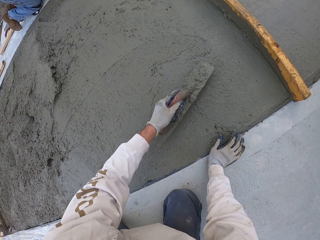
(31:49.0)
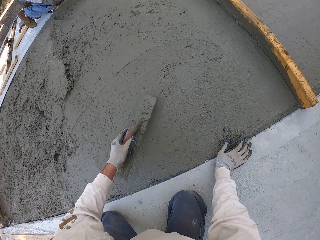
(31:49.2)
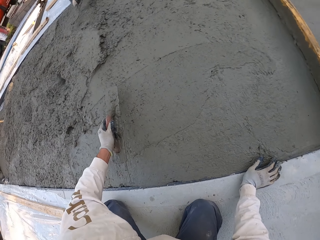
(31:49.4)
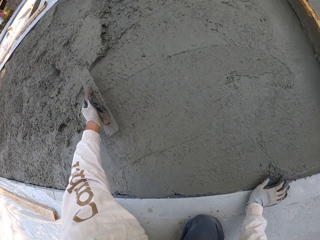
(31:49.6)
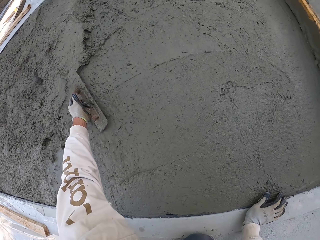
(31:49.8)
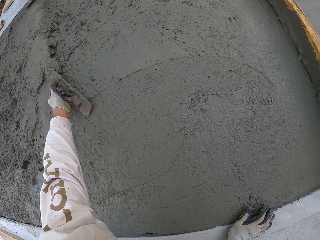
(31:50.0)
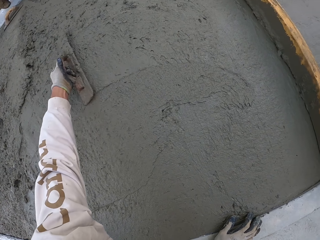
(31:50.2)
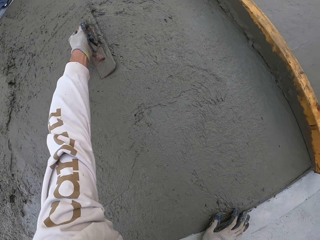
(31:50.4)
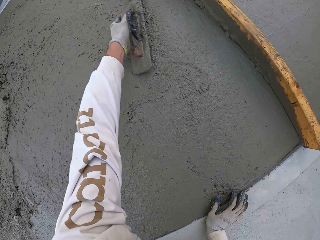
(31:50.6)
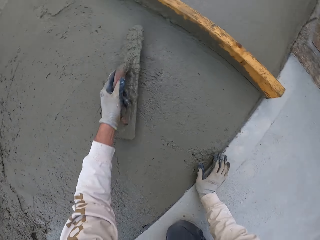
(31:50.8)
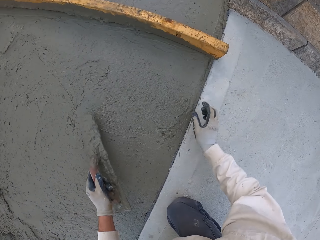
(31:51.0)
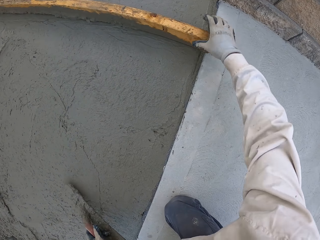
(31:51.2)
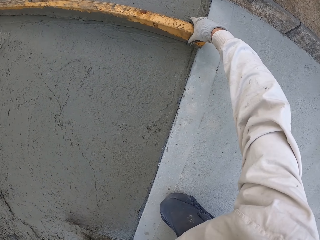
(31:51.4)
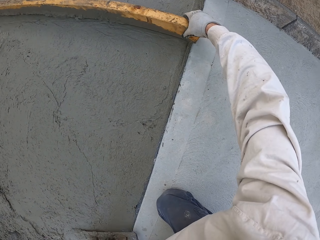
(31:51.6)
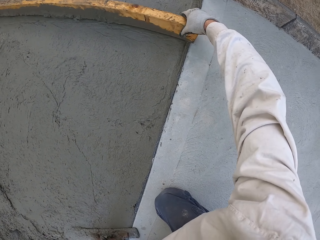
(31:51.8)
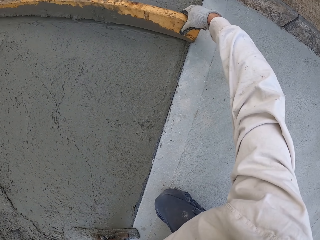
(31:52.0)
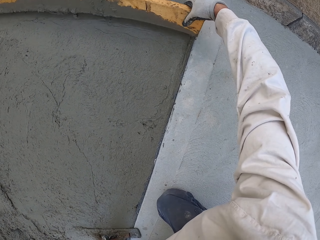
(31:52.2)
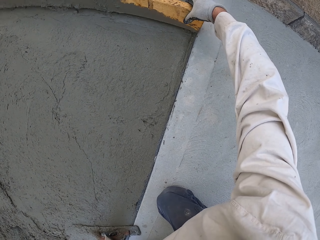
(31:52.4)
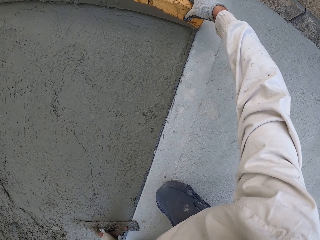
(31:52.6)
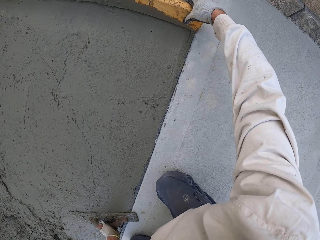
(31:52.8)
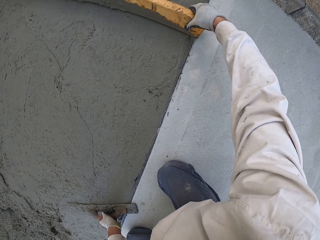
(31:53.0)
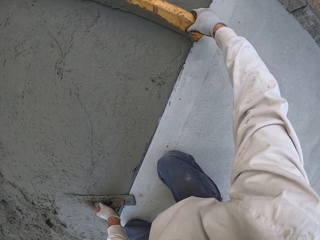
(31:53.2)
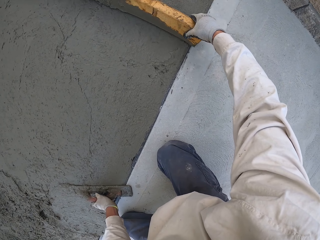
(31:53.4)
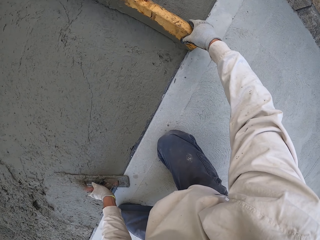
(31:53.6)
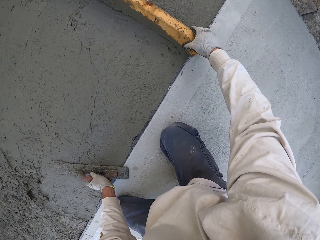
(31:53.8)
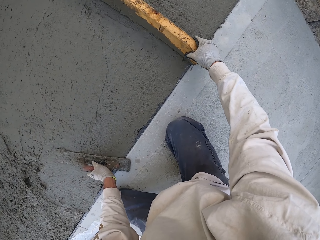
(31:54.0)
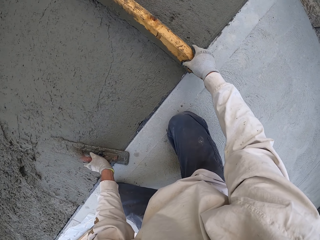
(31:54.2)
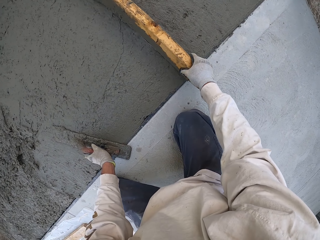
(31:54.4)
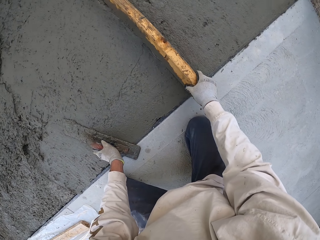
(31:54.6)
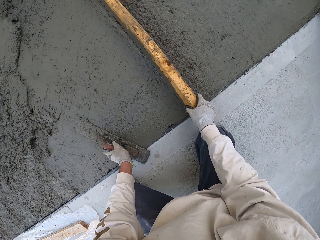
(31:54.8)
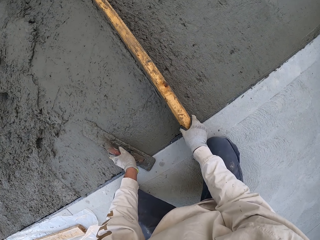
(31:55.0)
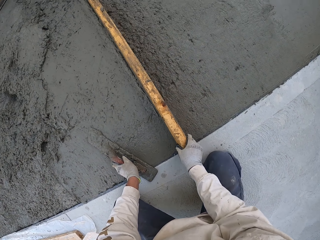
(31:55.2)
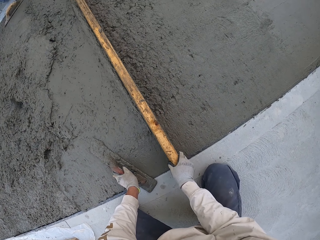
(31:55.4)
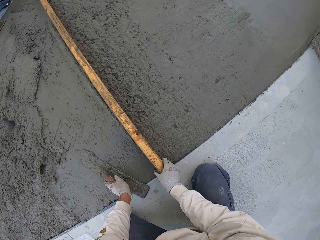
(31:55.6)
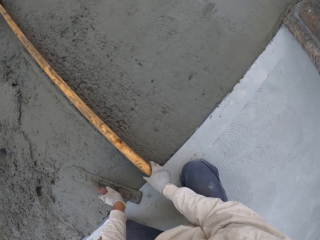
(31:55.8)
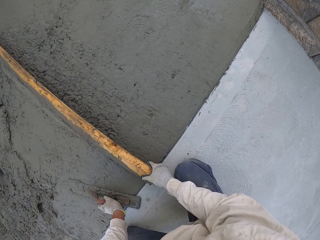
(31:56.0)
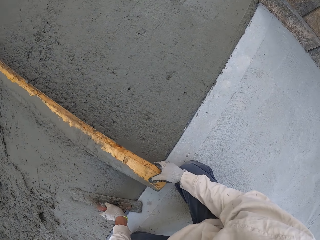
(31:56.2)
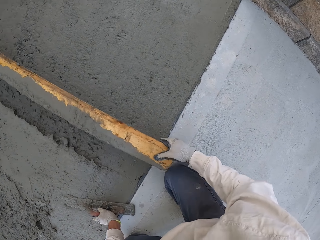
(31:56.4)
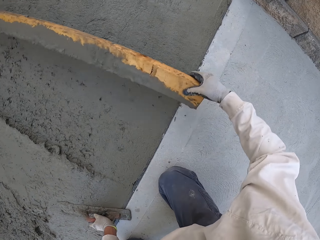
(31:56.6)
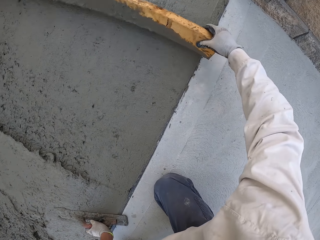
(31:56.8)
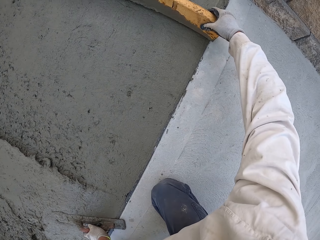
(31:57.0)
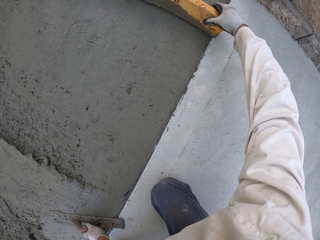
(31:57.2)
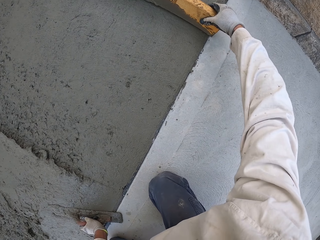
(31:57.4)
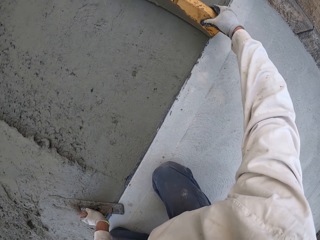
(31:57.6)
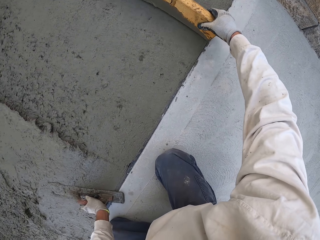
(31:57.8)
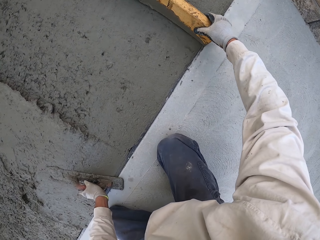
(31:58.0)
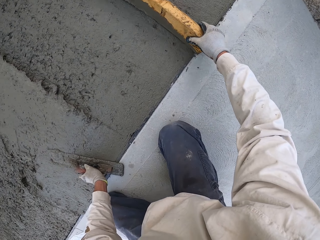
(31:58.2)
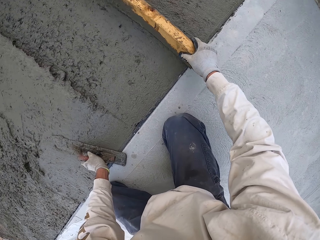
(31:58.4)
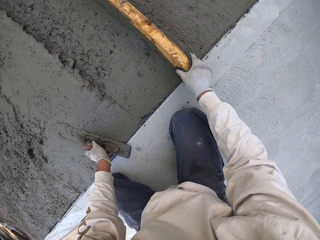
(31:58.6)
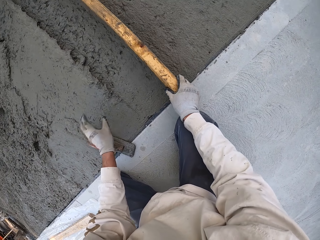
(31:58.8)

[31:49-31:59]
The camera wearer flattens with a wood. They plaster the floor with the wood.

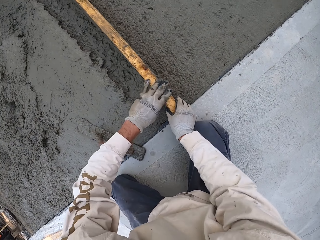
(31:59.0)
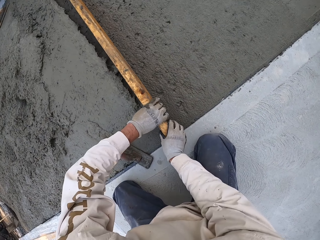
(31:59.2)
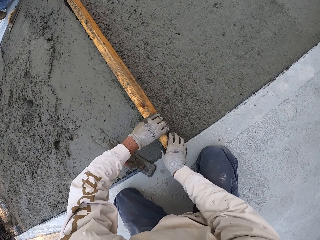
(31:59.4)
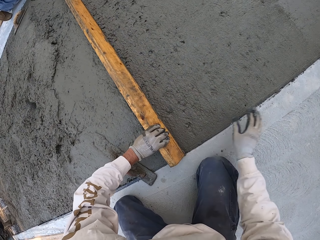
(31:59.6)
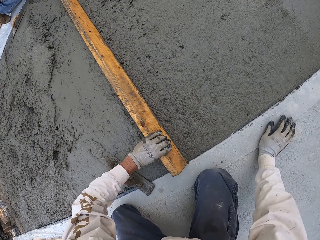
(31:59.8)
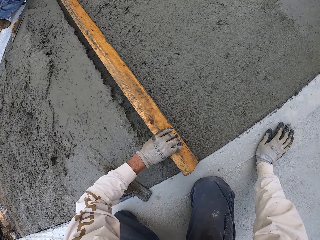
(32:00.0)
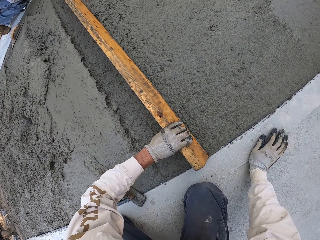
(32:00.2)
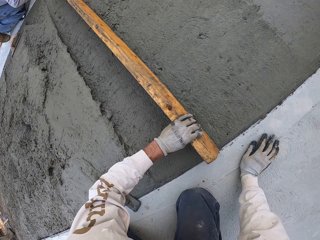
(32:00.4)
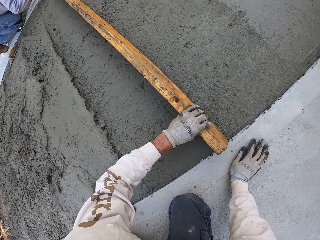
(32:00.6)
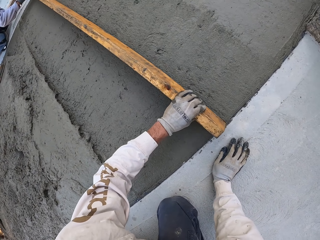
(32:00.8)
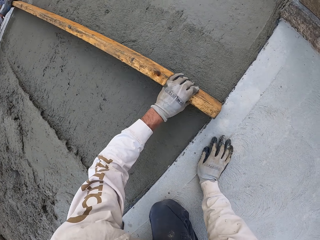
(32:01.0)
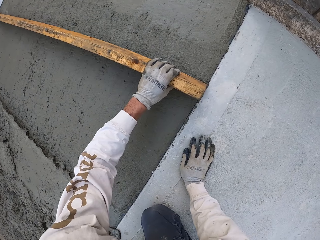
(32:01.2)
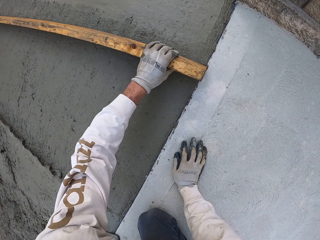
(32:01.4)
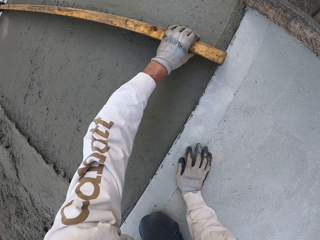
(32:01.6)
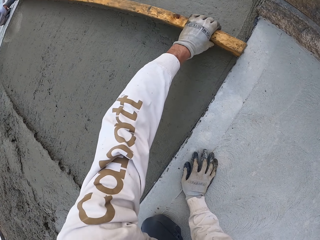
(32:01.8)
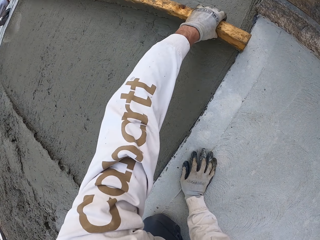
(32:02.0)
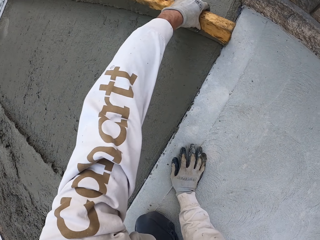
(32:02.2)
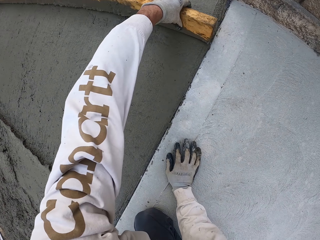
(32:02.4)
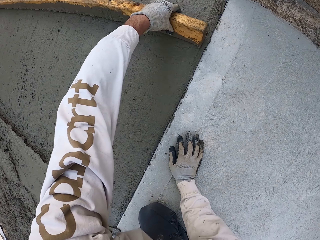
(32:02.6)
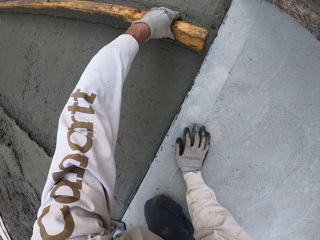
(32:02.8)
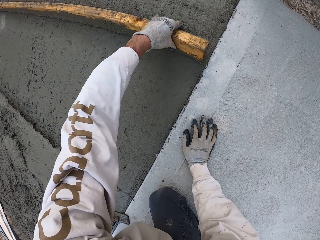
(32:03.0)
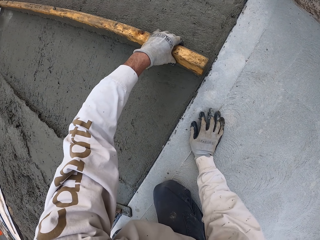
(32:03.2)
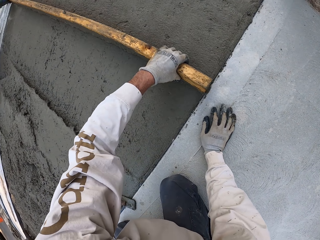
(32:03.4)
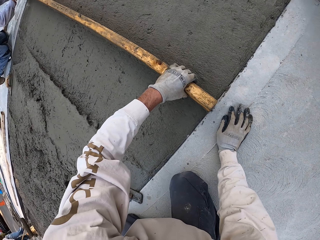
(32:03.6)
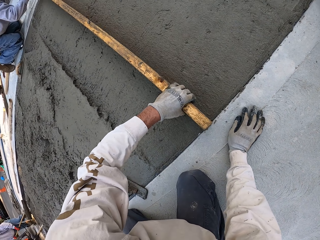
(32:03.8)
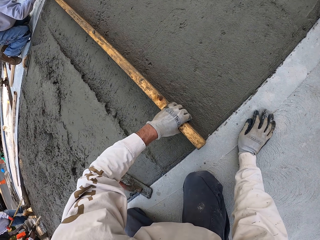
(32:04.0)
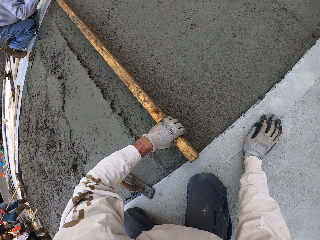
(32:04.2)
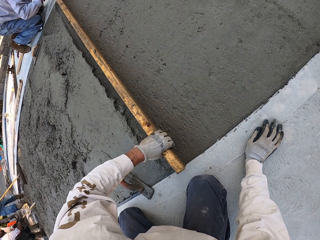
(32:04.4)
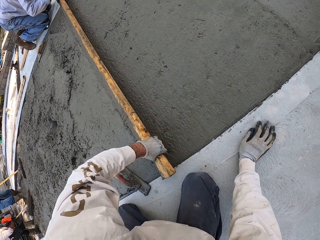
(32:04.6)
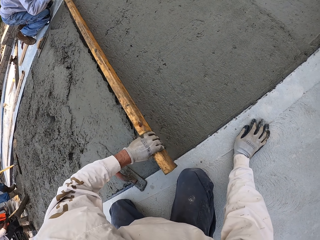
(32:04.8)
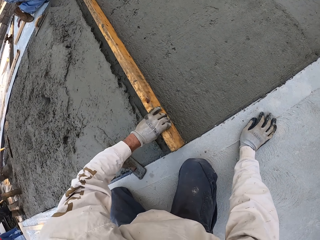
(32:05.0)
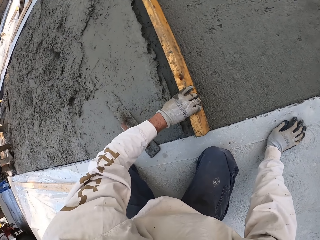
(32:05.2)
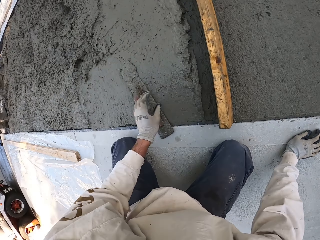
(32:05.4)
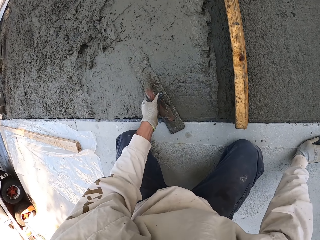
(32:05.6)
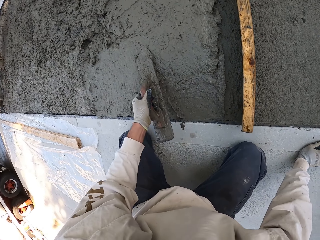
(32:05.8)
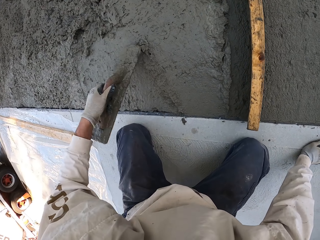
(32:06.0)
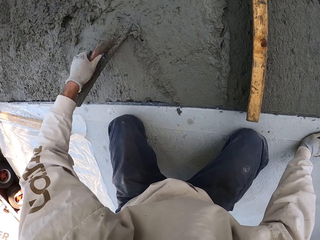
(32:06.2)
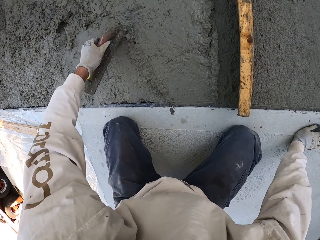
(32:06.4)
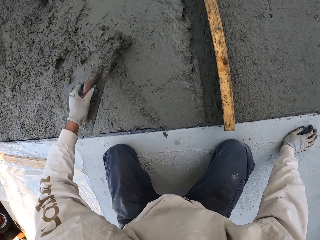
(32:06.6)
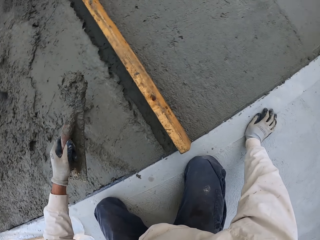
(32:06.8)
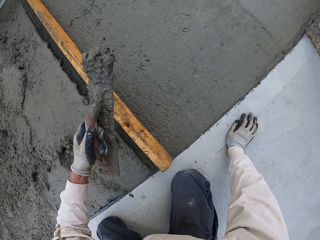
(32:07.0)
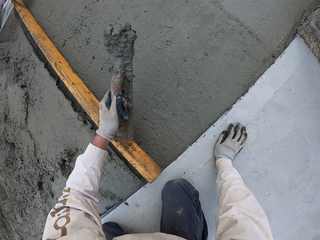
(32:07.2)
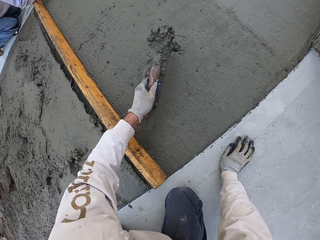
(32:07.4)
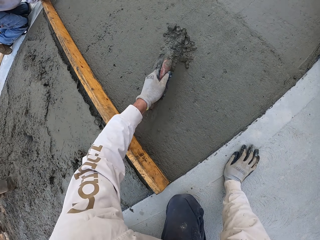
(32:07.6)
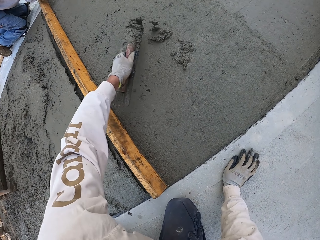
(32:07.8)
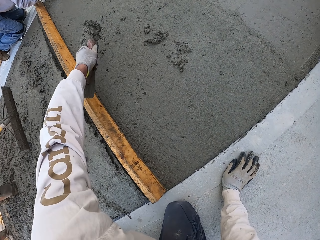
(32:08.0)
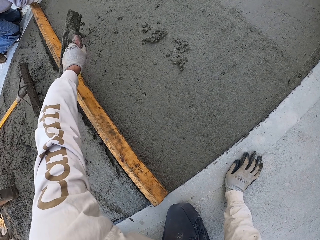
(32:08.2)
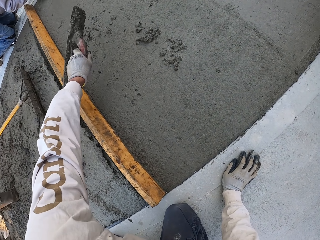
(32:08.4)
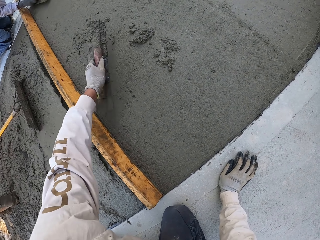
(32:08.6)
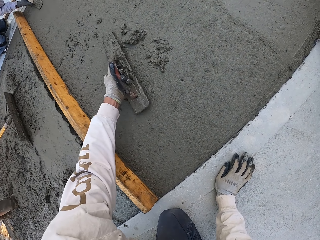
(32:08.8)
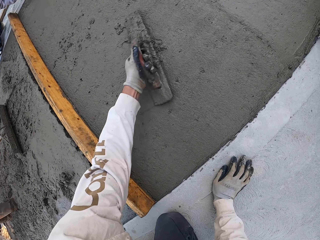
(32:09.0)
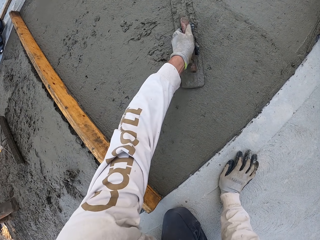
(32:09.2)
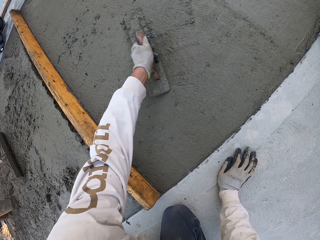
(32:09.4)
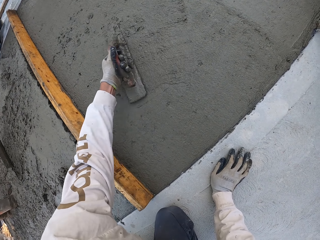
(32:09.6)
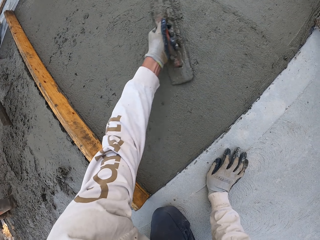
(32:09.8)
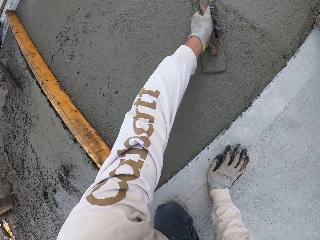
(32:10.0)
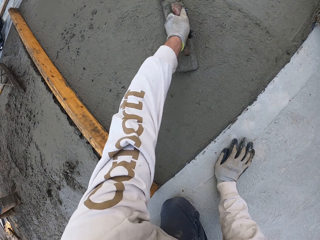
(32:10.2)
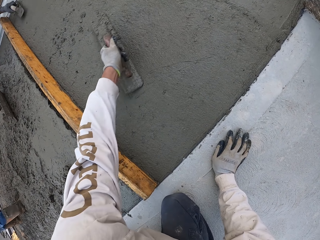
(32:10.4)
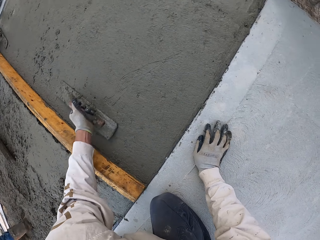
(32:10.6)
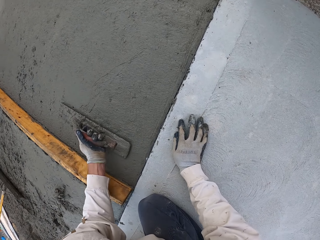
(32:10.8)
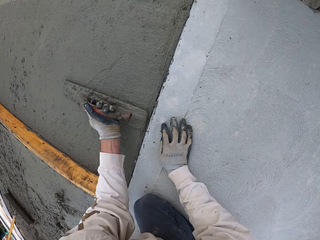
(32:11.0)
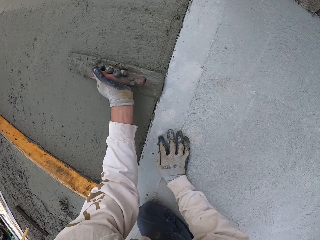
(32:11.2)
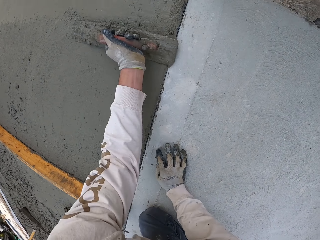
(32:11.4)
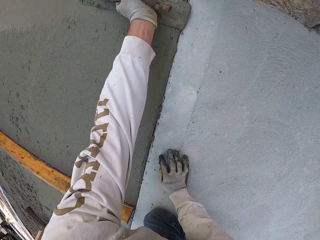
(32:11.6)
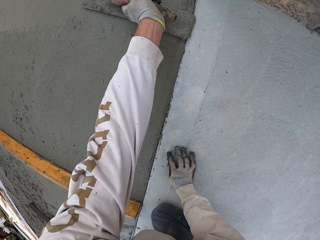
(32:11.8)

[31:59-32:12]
A man plasters the floor with a wood. The camera wearer picks up a concrete float. They scoop concrete or cement mix with a trowel. They pour the cement mix on the floor. The man plasters with the concrete float. The camera wearer plasters the floor. They flatten the concrete with a steel trowel.
